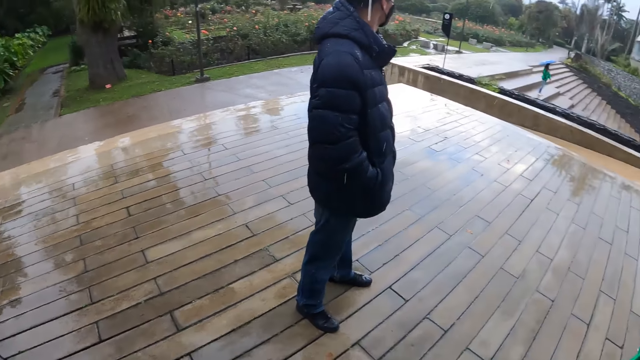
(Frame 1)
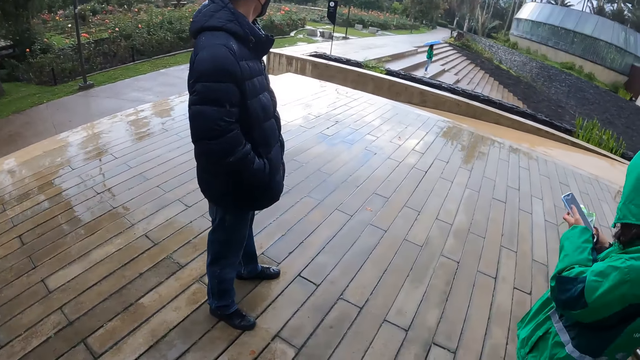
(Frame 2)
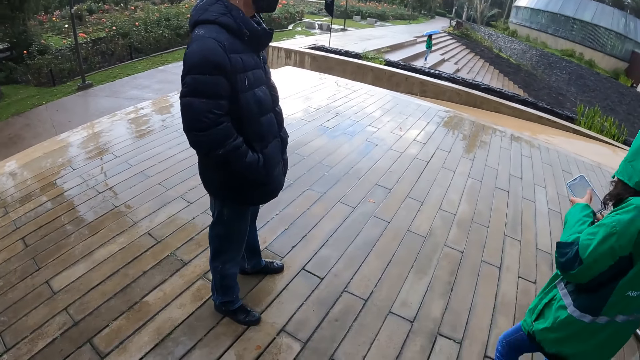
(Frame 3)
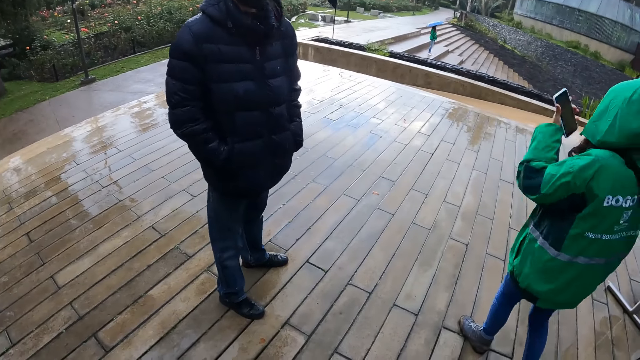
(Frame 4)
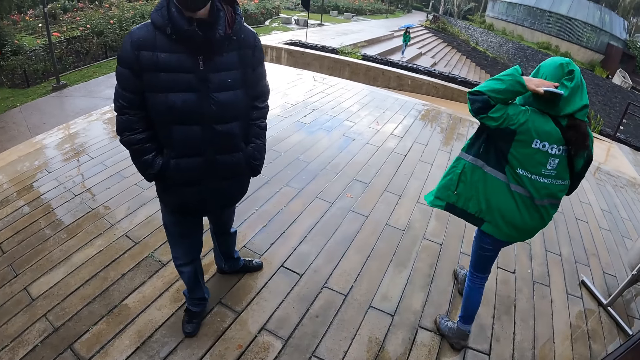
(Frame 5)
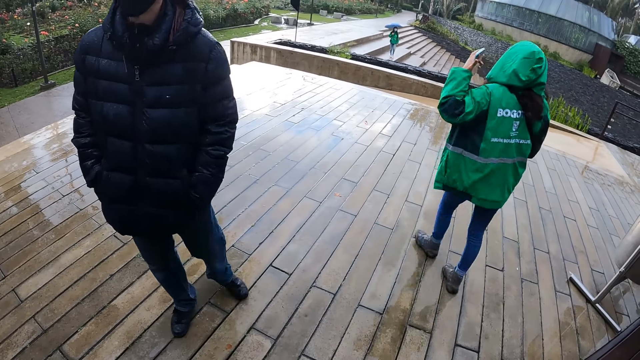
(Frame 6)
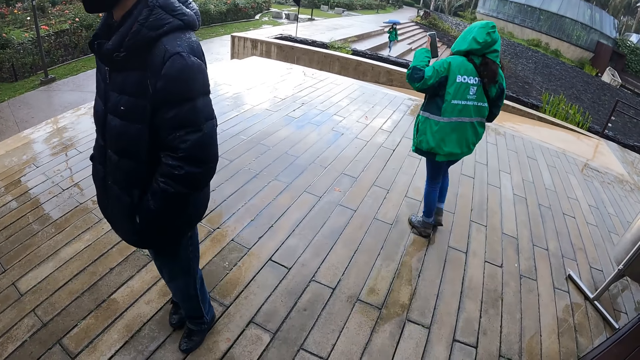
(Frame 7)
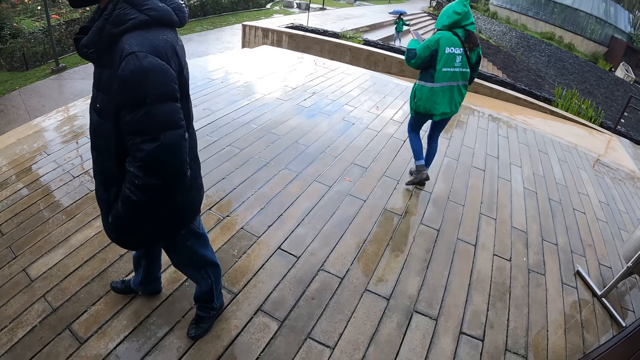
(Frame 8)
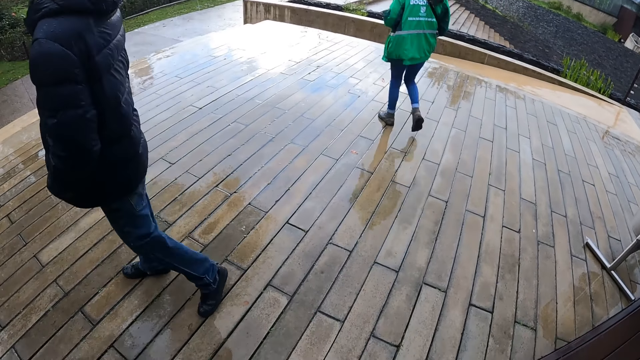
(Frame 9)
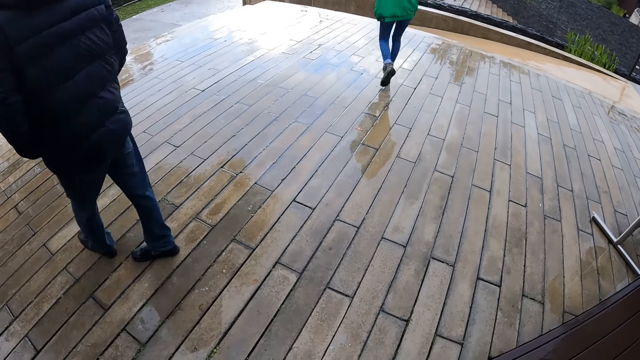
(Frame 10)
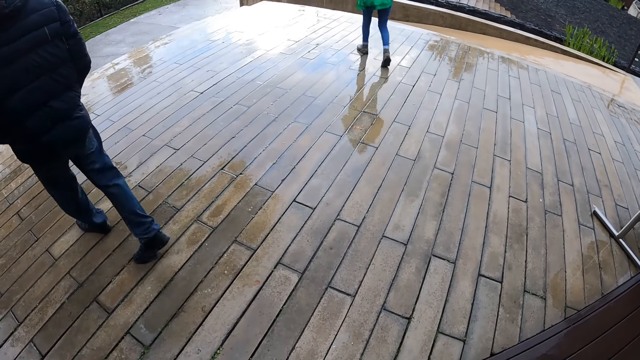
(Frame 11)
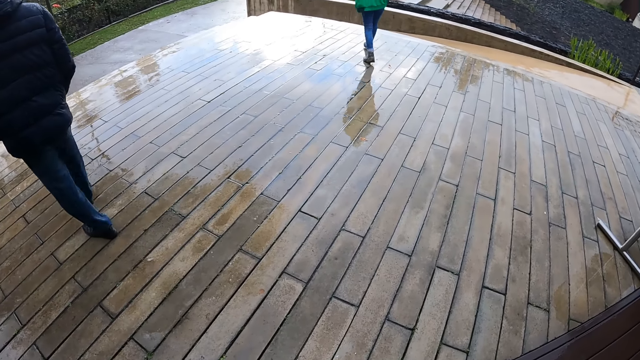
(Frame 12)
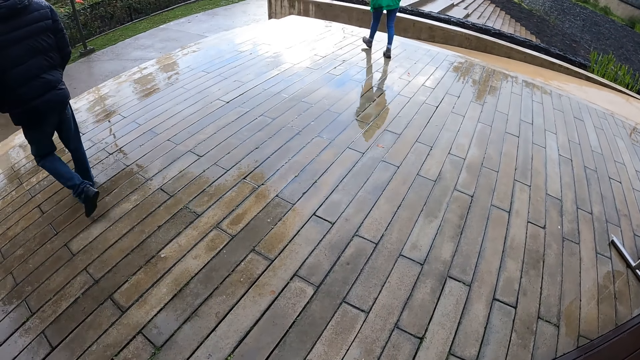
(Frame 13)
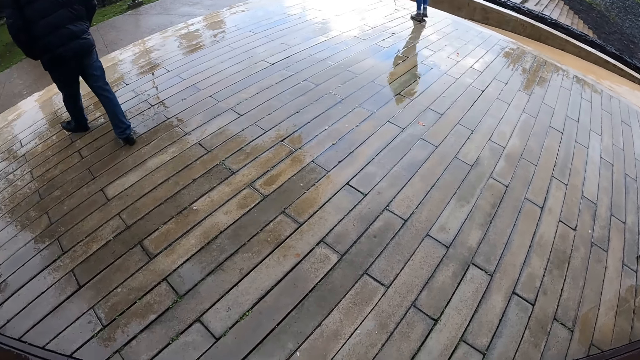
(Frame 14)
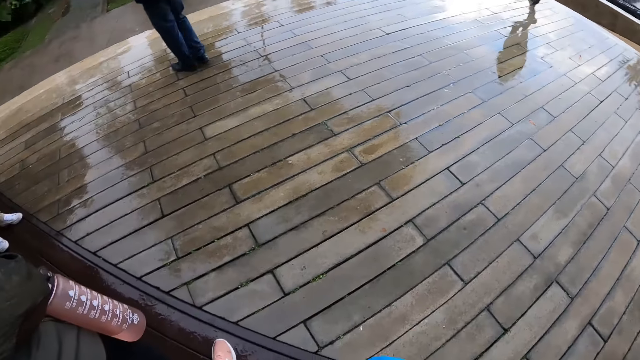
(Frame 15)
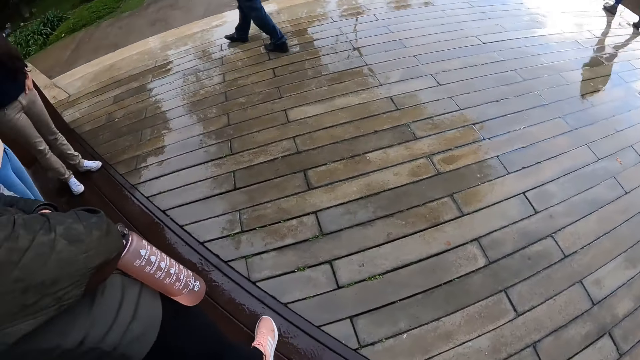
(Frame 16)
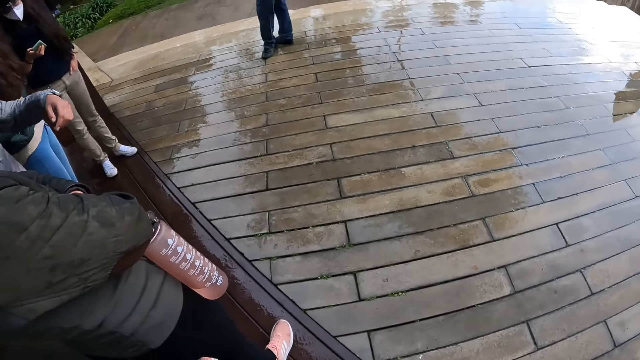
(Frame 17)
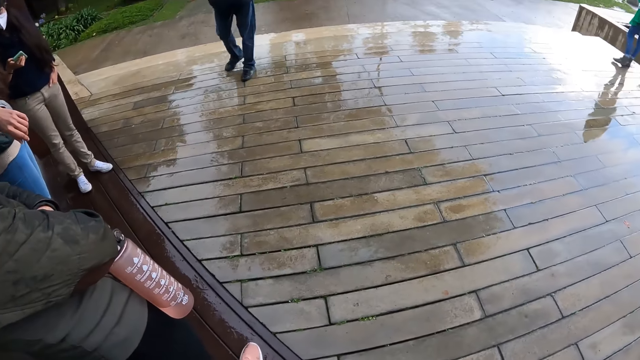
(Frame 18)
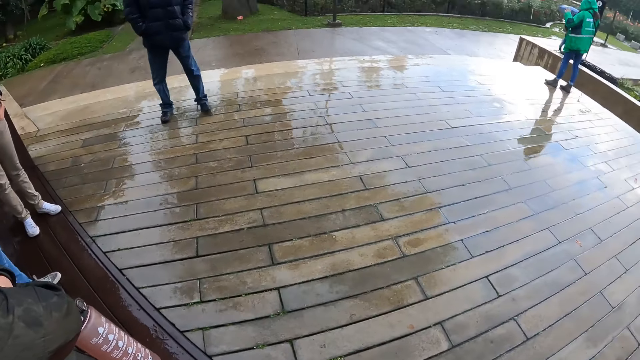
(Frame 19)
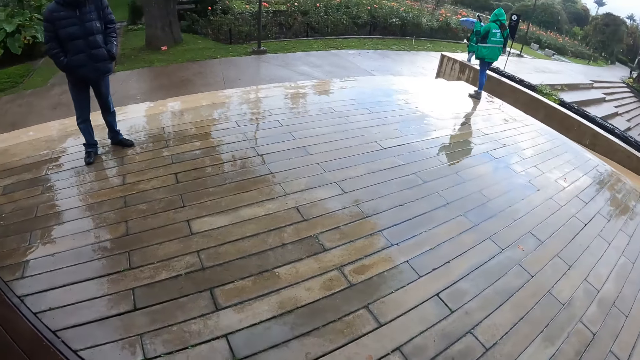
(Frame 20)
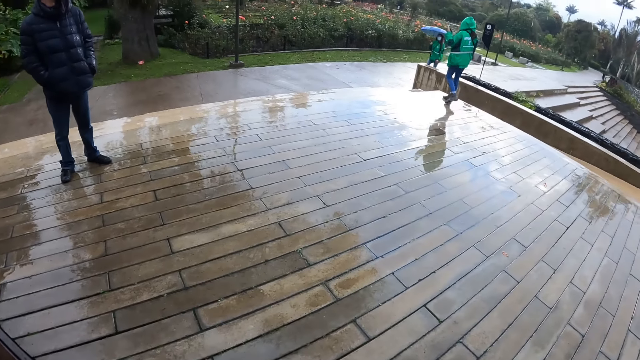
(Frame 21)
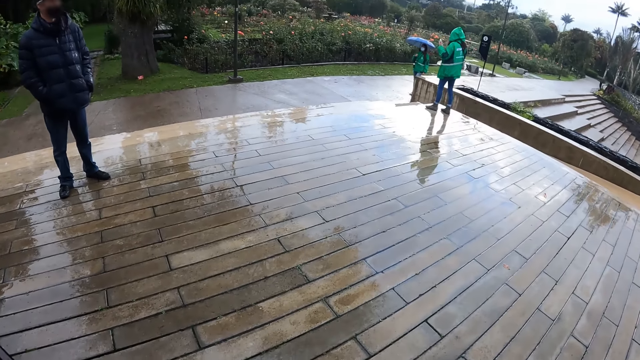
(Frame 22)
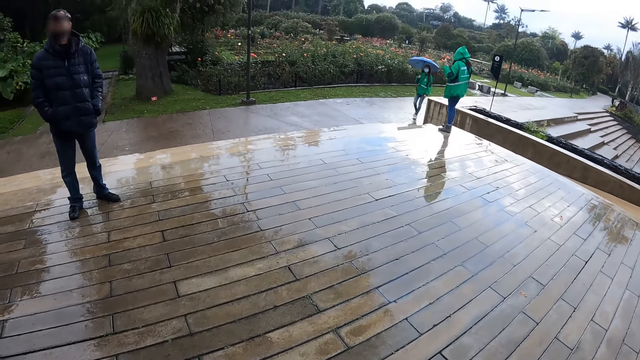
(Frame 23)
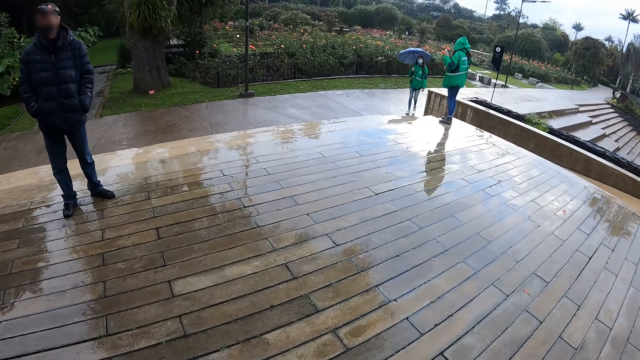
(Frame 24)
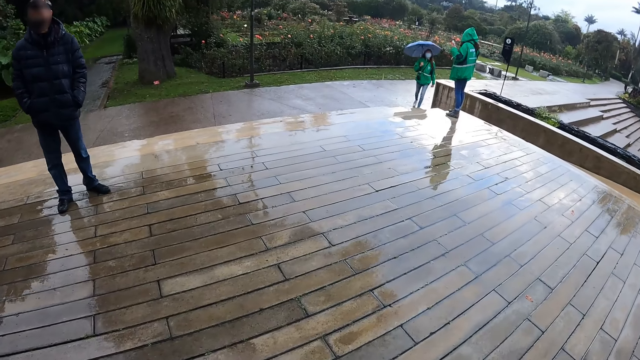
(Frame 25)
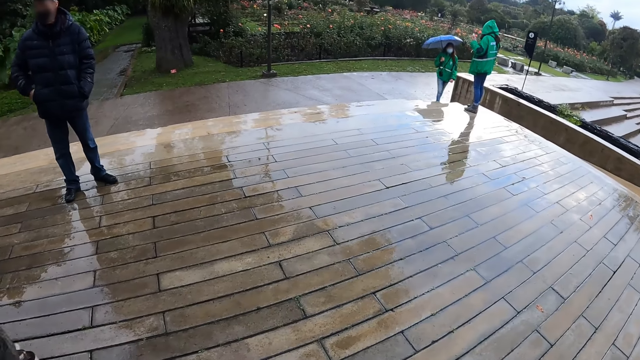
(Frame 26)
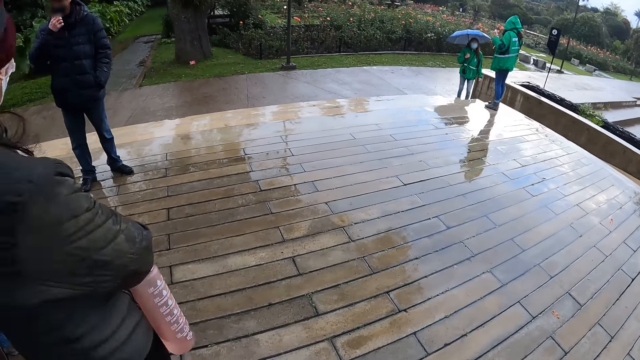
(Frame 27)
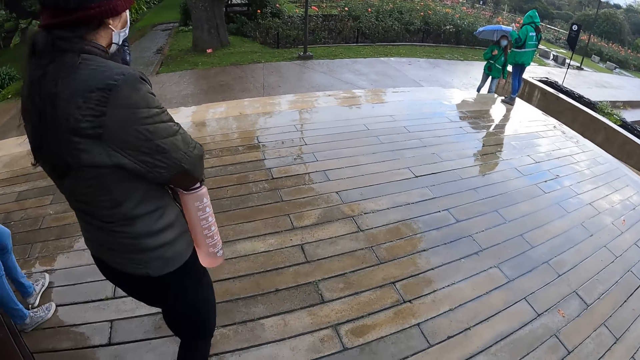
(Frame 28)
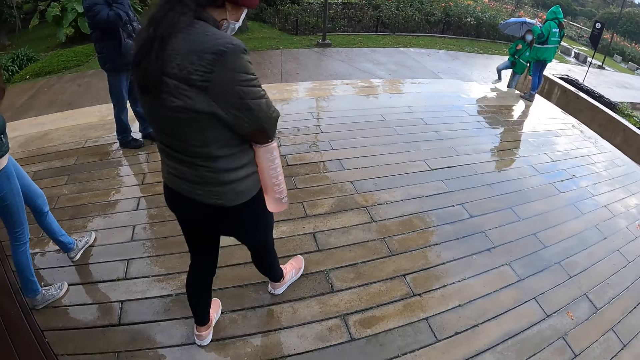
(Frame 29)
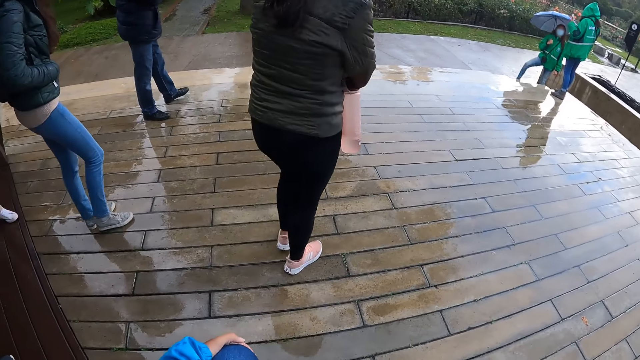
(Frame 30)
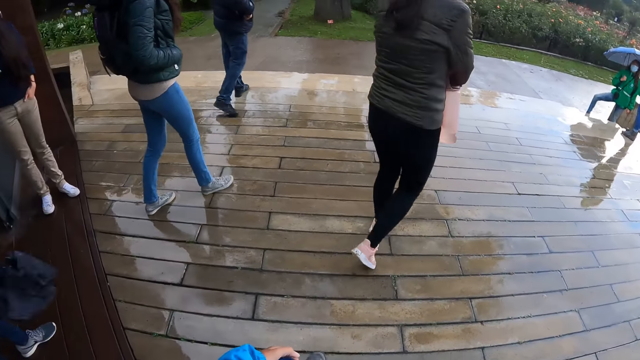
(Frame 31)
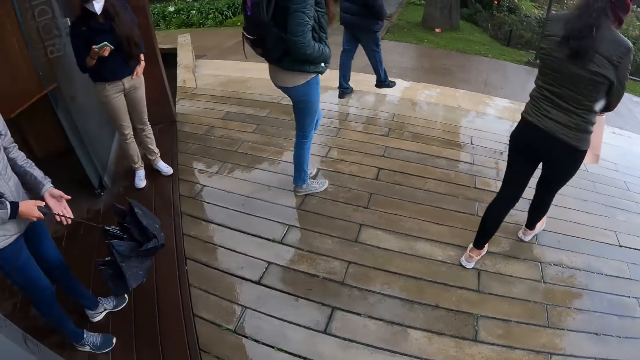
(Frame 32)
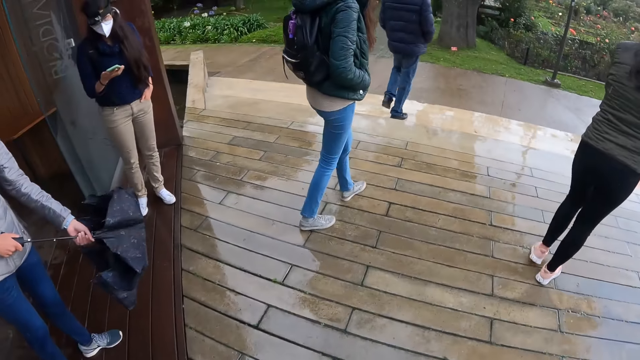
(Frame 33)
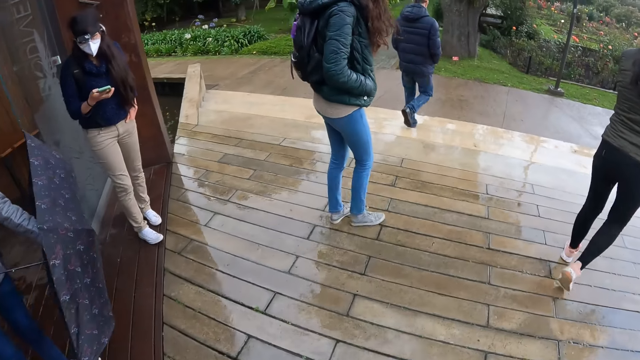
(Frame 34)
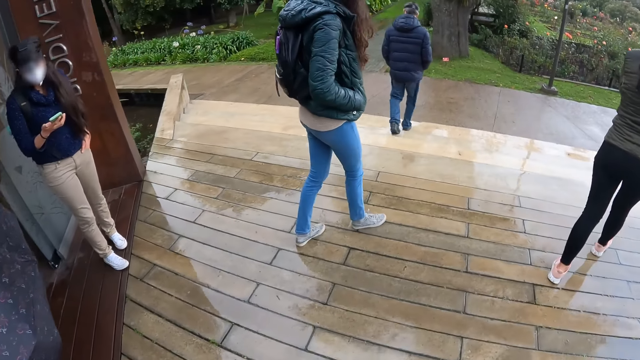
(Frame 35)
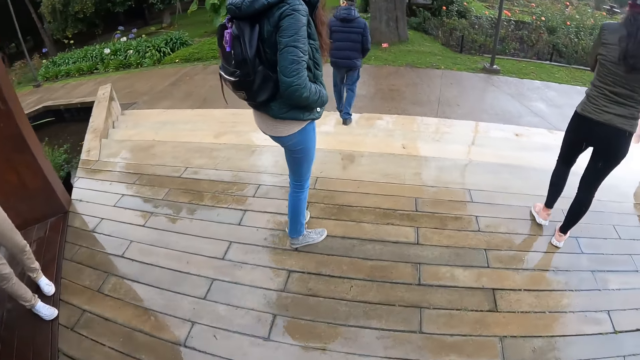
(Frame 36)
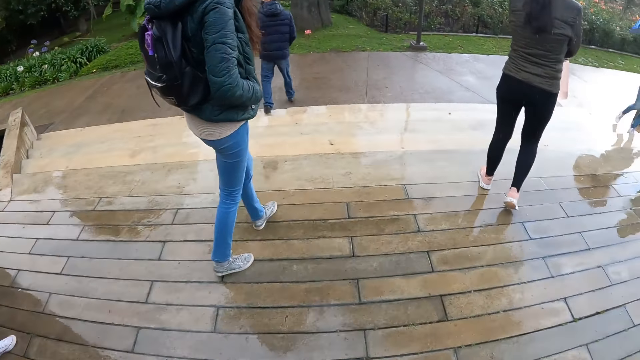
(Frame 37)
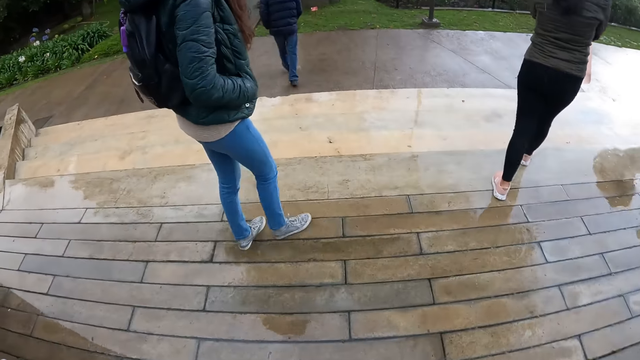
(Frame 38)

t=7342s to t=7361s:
A woman walks towards the road from the door. A man walks. The camera wearer walks towards the road with the group of people. Another woman operates a phone in her right hand, and opens the umbrella in her right hand with her left hand. The camera wearer walks.

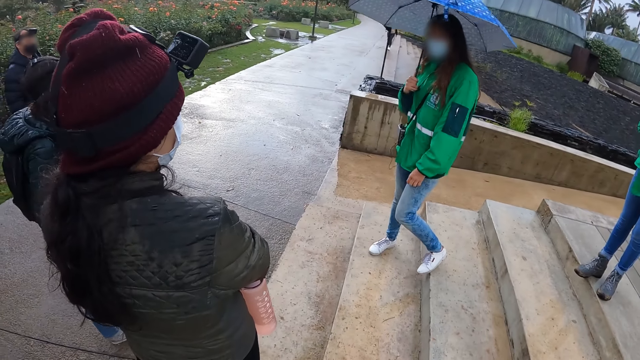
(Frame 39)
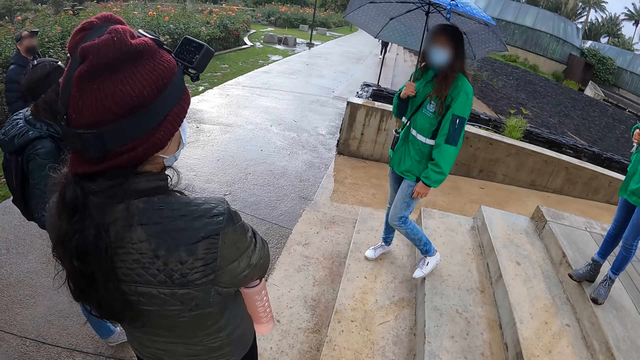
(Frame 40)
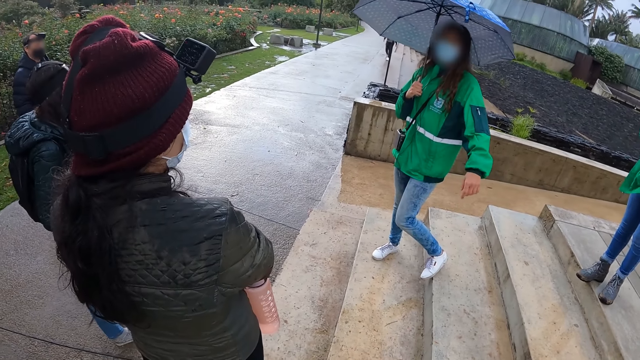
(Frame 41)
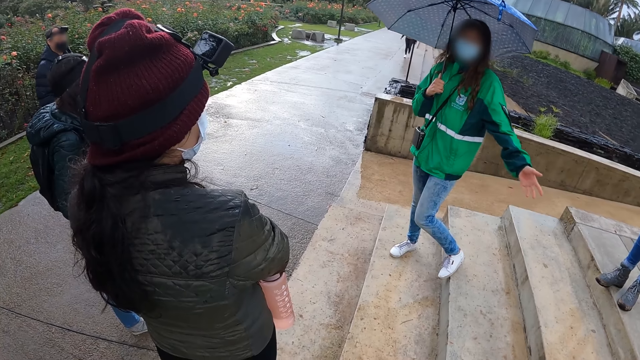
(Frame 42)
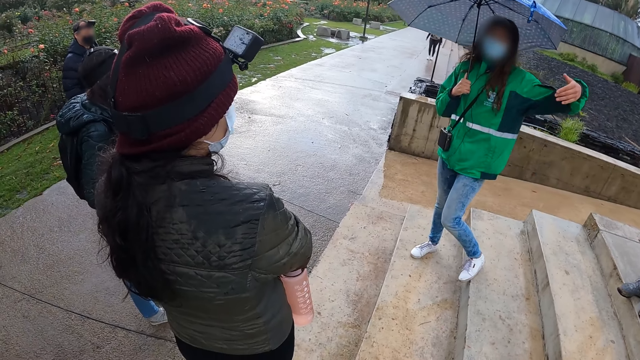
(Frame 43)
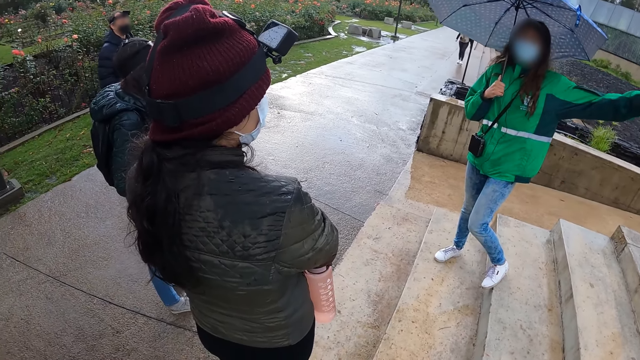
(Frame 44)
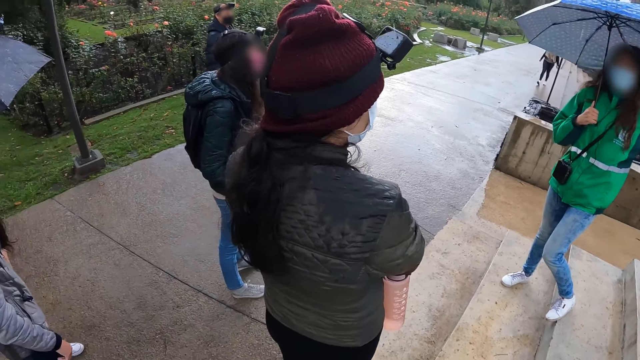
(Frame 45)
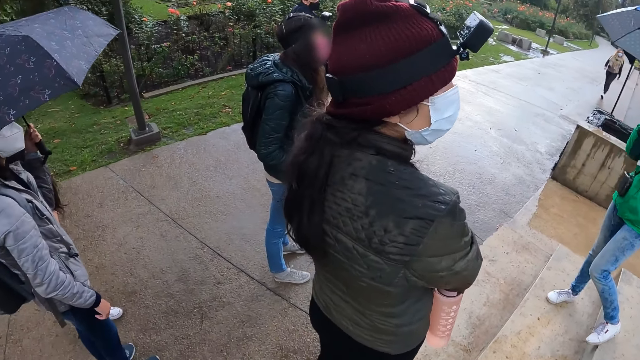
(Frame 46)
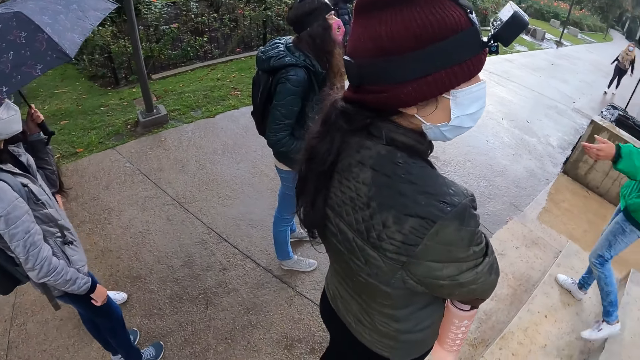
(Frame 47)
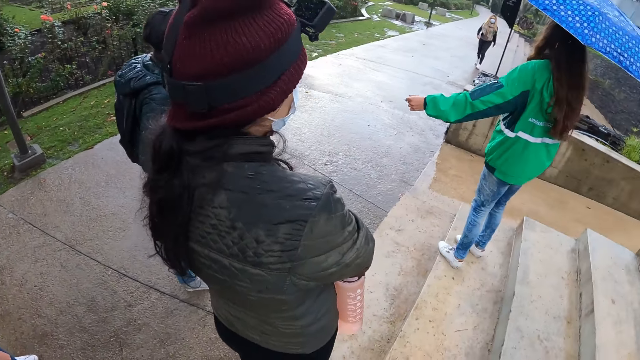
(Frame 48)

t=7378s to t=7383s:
A woman speaks with gestures with her left hand.
